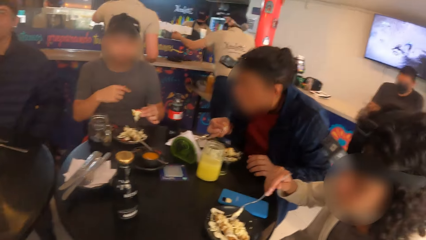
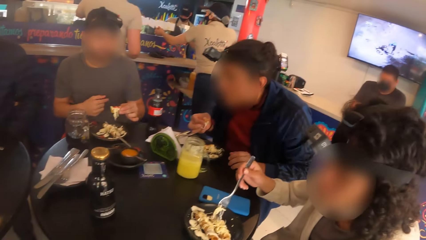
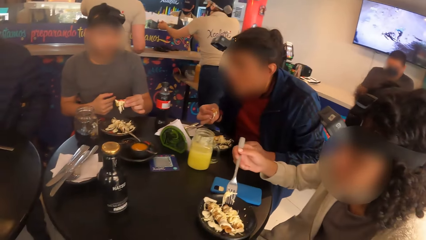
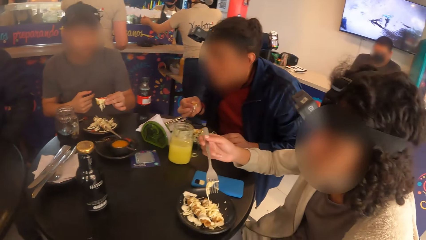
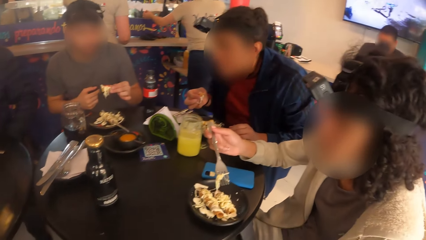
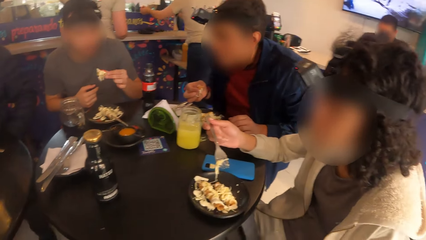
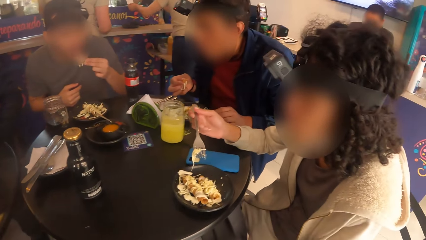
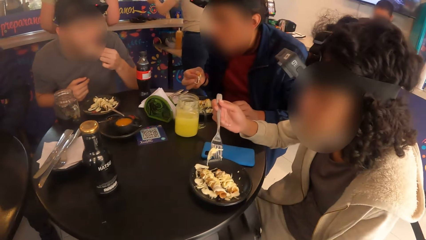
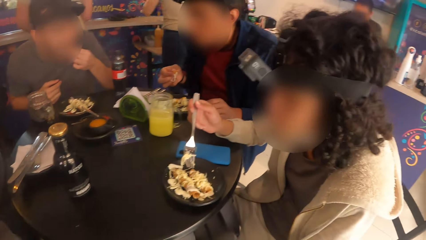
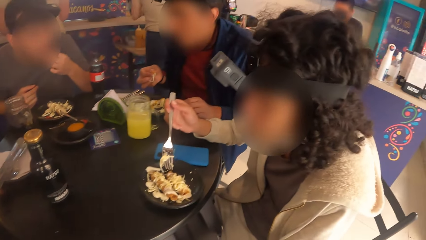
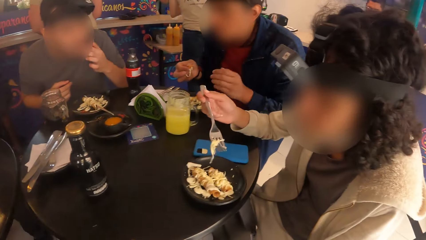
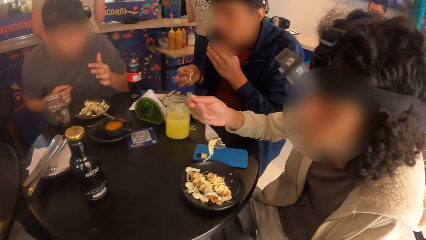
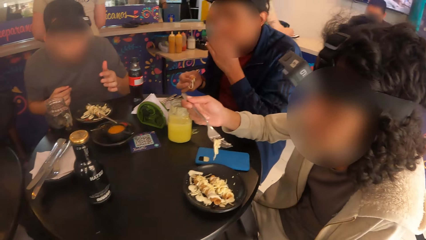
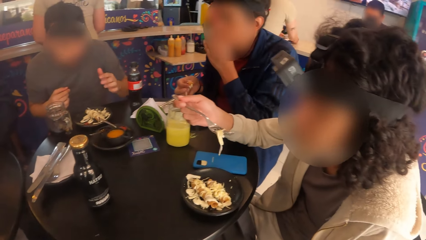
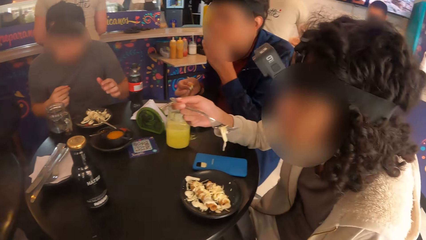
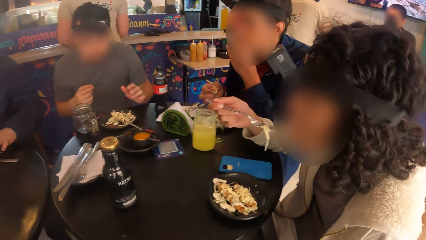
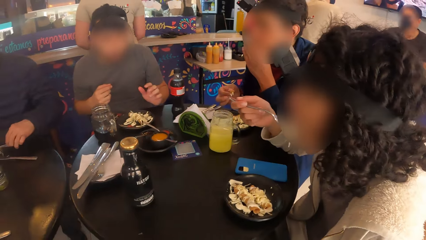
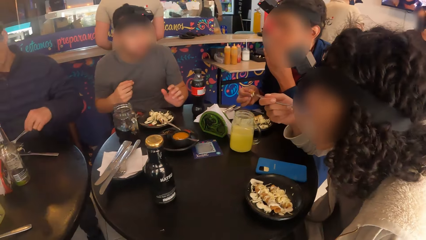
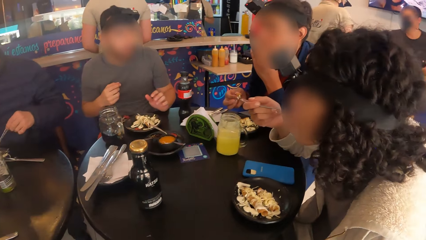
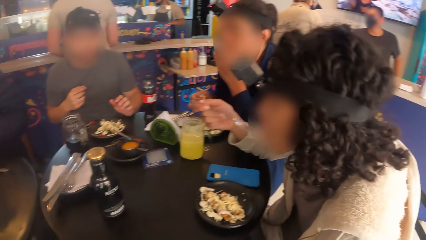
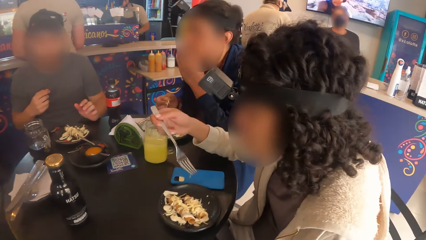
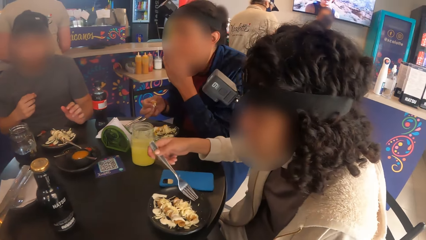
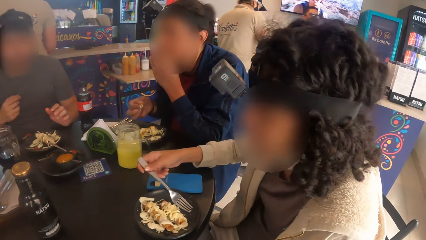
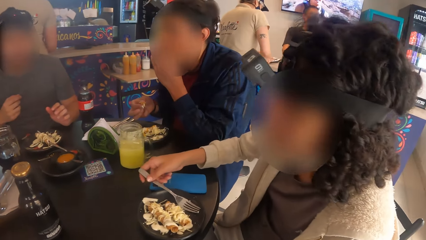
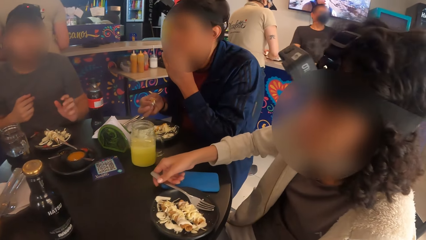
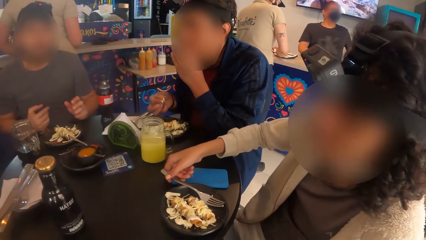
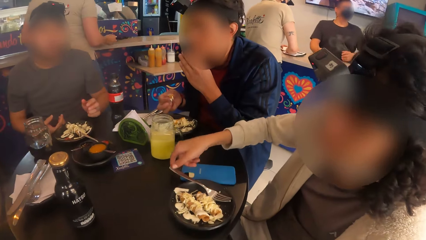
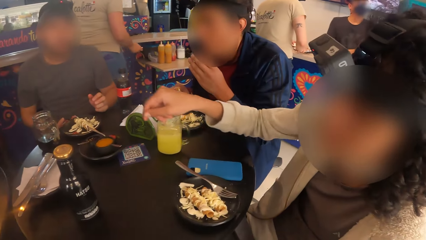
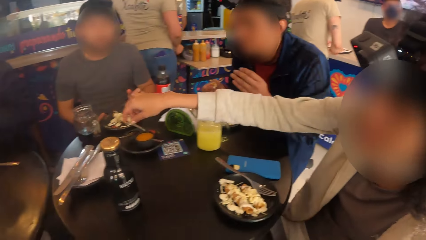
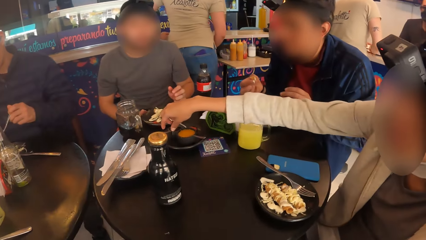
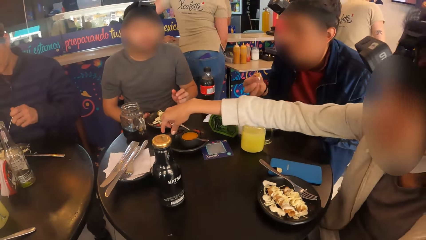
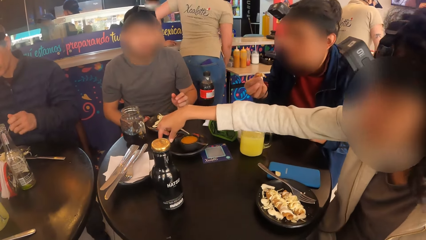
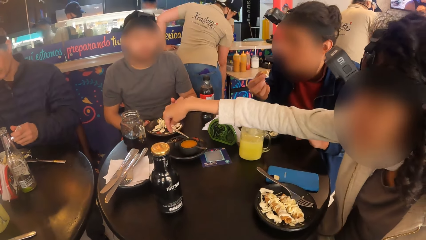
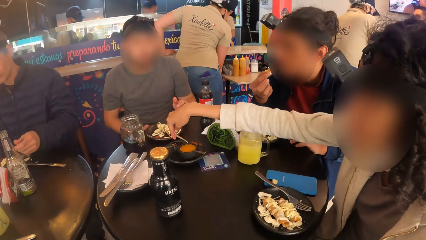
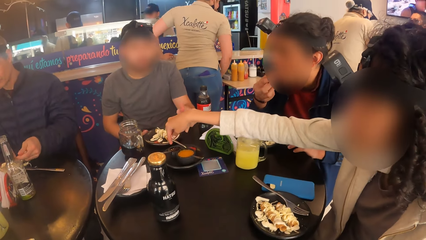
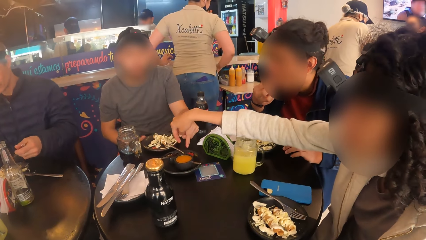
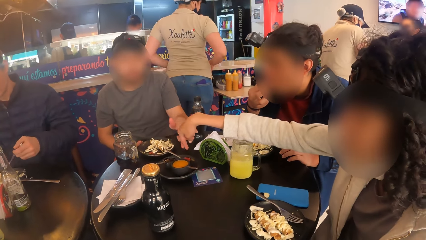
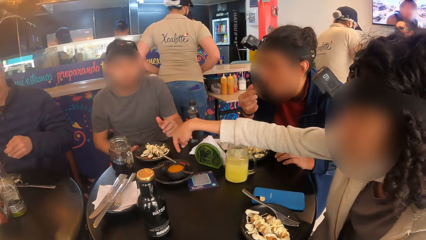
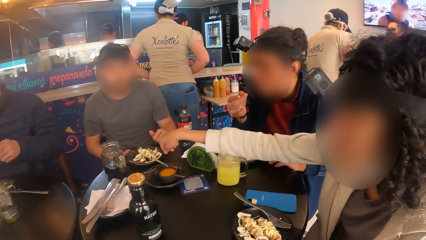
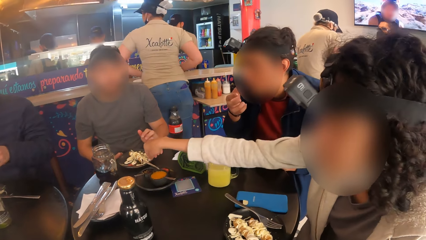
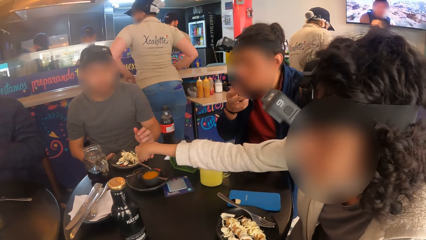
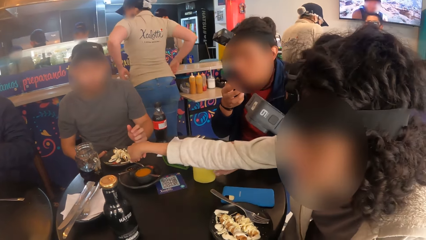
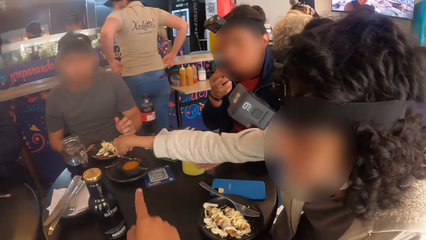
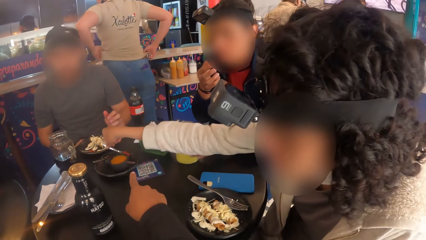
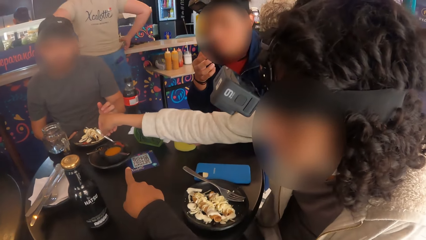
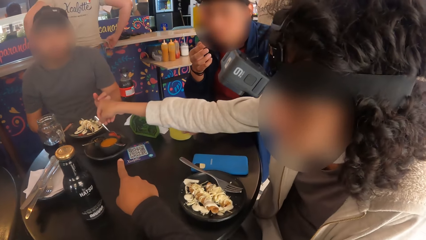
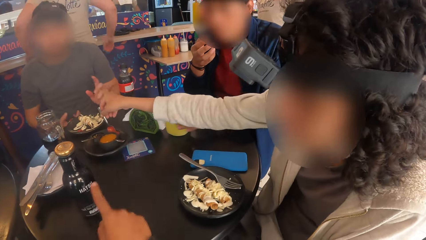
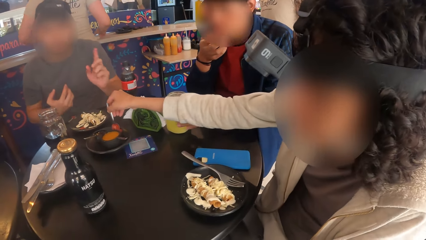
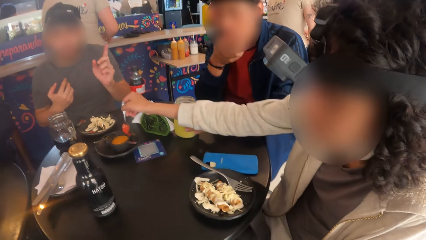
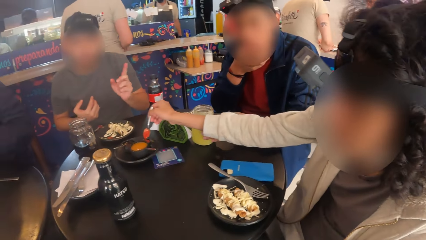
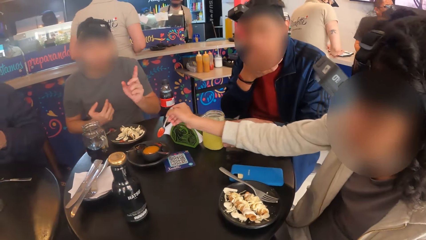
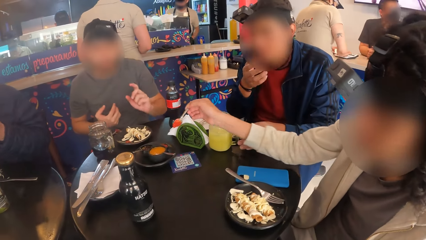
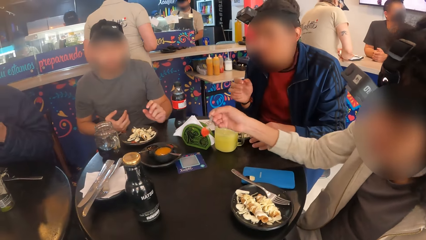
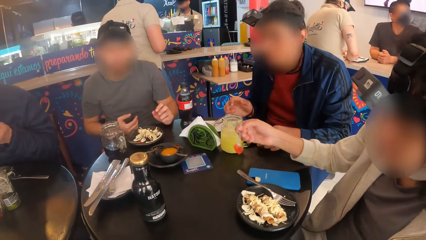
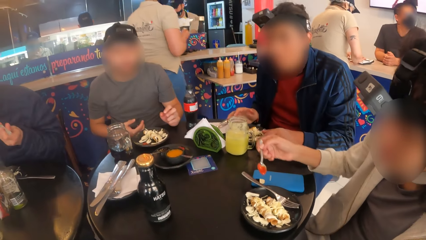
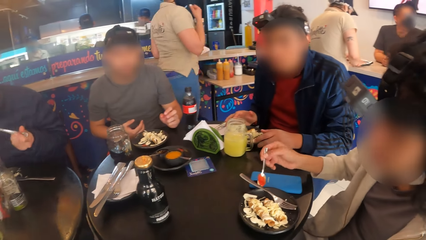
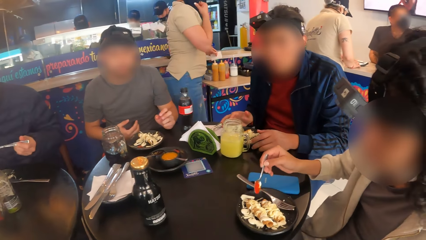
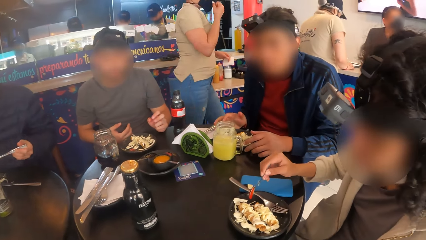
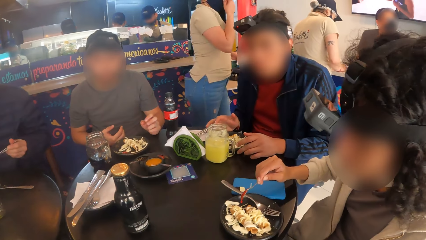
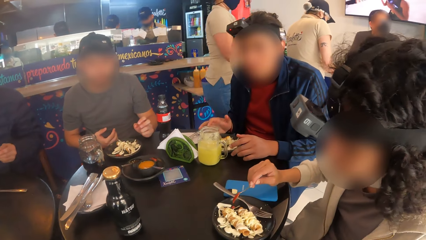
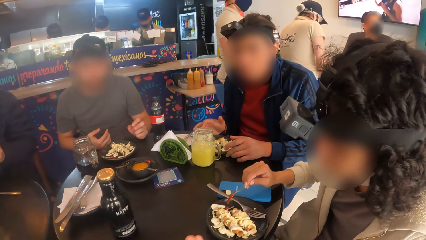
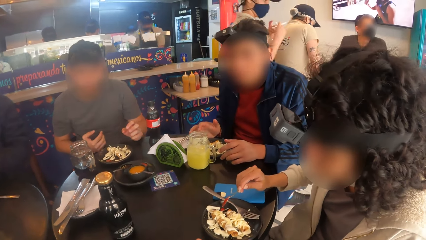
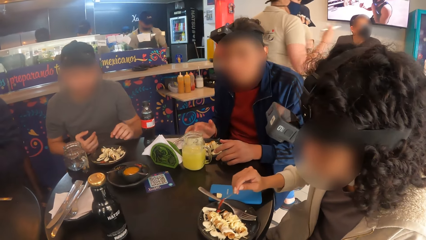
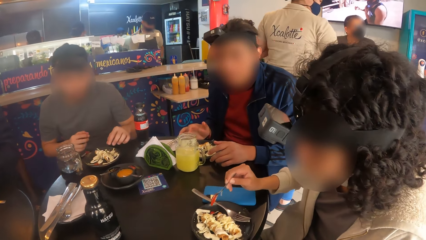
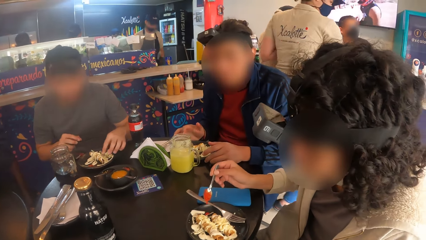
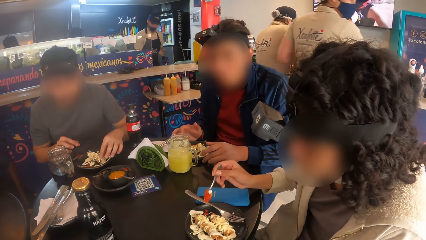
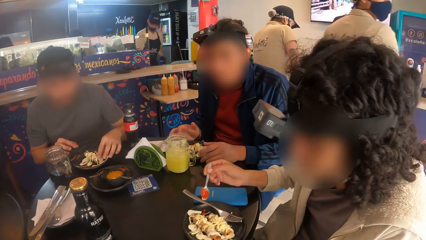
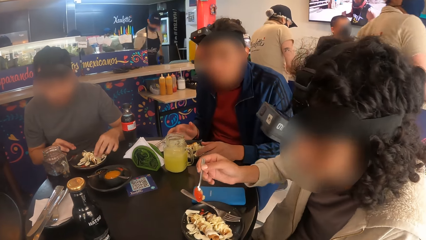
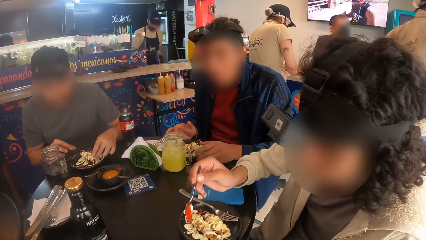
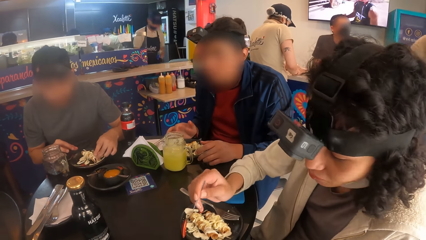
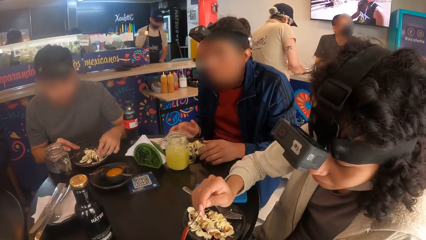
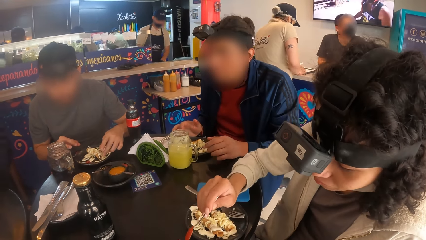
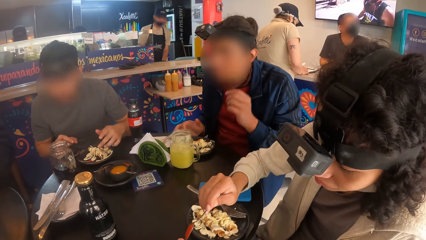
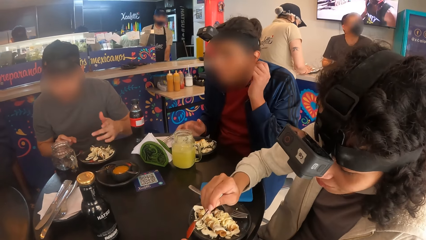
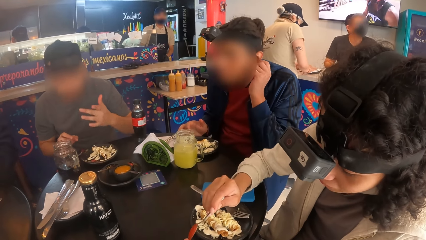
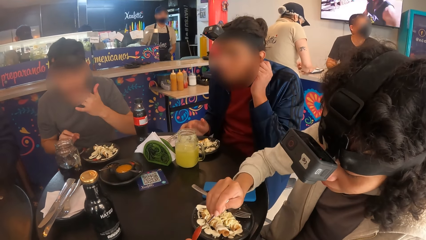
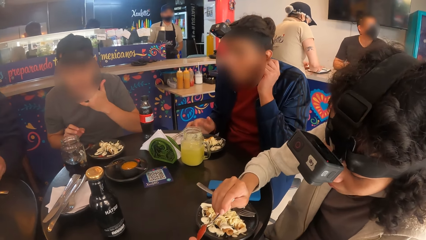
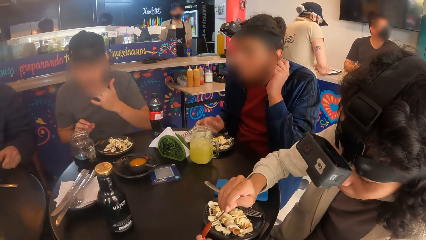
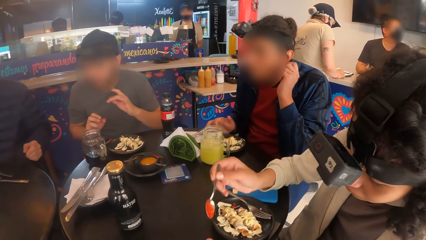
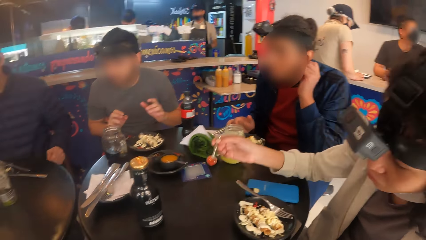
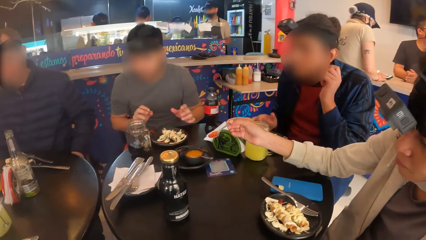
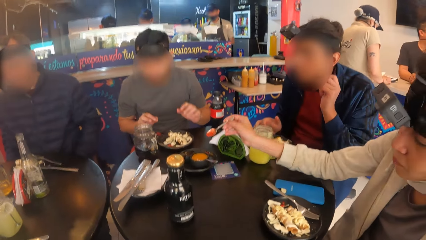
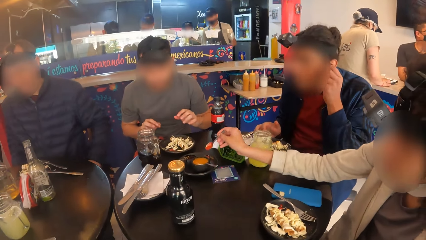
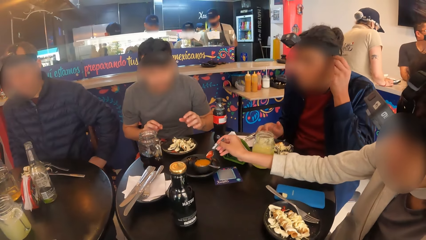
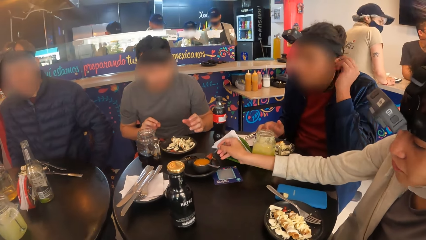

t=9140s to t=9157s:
The camera wearer points to the sauce or the plate on the table with his right hand. The woman picks sauce from the table with her right hand. The woman puts the sauce on her food with her right hand. The woman puts the sauce on the camera wearer's food with her right hand. The camera wearer takes the sauce with the right finger.
